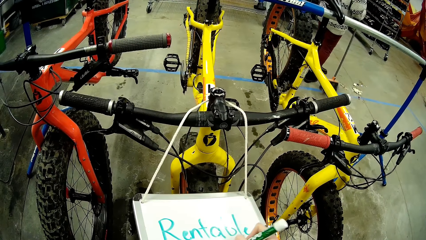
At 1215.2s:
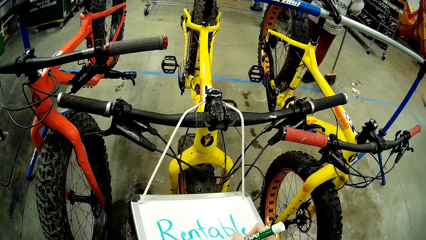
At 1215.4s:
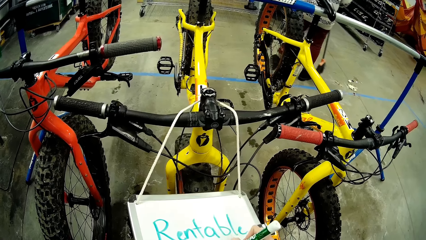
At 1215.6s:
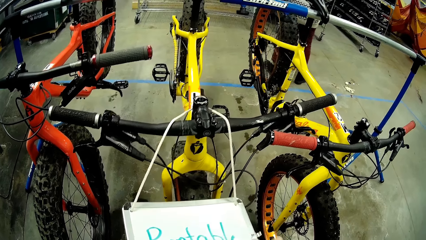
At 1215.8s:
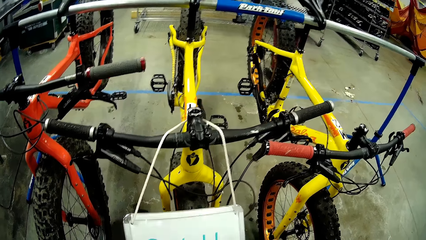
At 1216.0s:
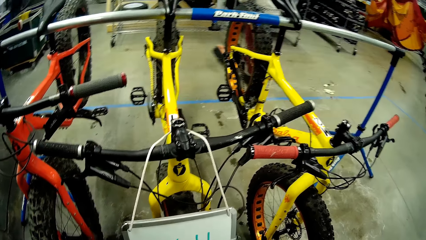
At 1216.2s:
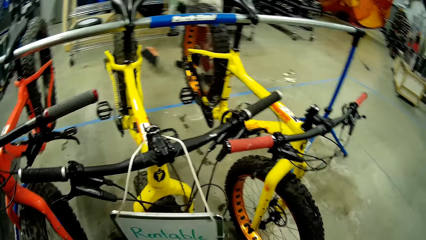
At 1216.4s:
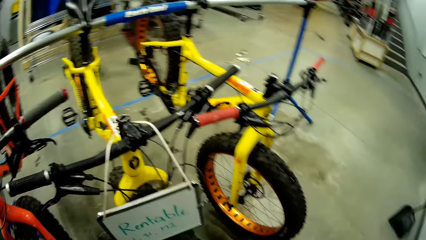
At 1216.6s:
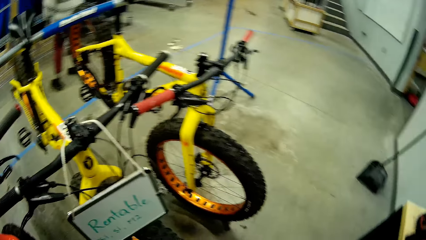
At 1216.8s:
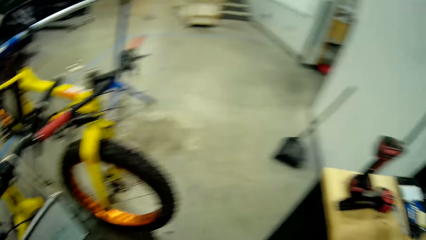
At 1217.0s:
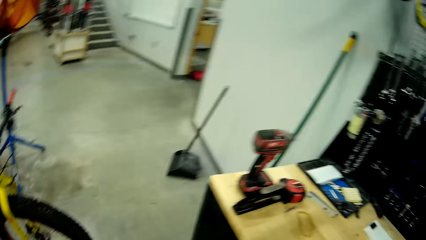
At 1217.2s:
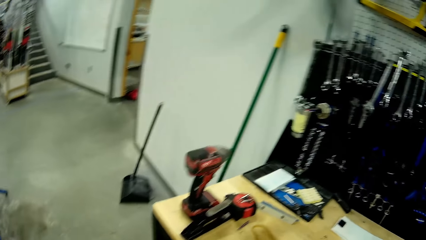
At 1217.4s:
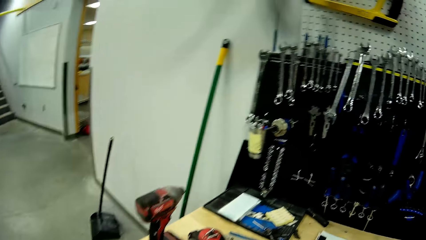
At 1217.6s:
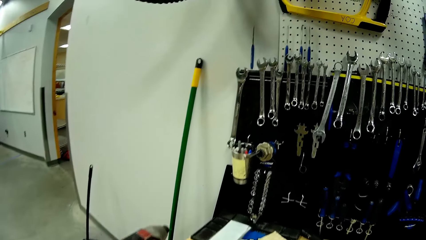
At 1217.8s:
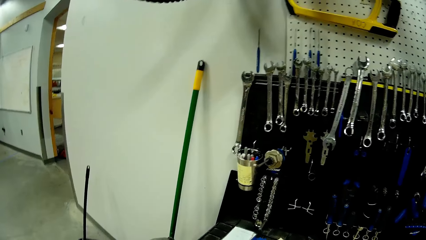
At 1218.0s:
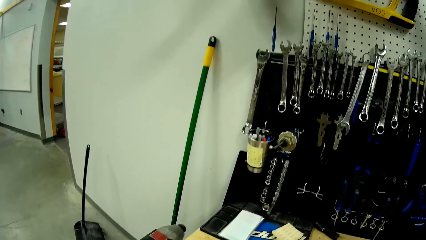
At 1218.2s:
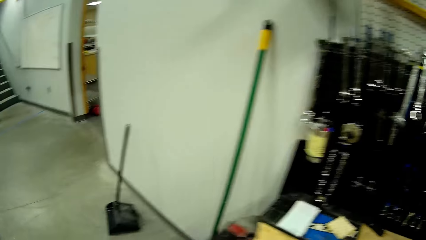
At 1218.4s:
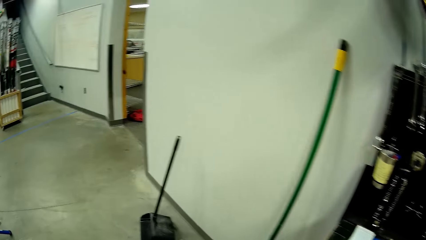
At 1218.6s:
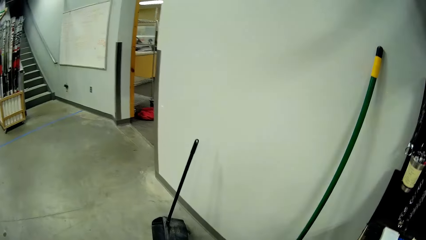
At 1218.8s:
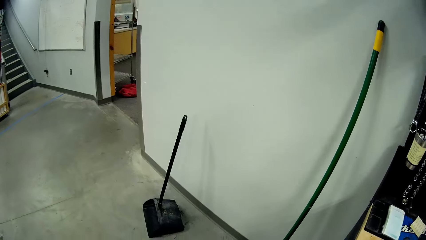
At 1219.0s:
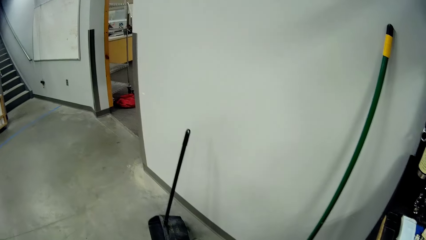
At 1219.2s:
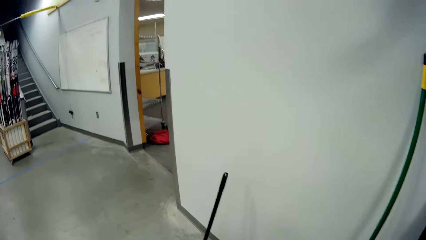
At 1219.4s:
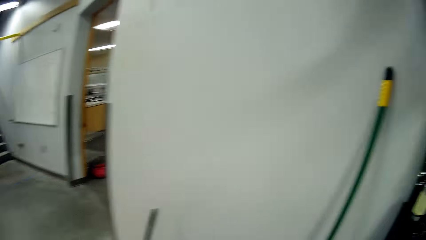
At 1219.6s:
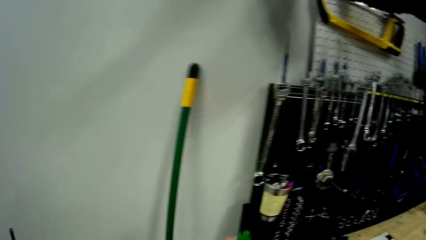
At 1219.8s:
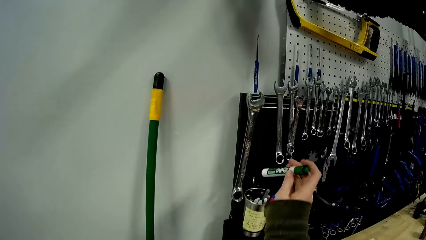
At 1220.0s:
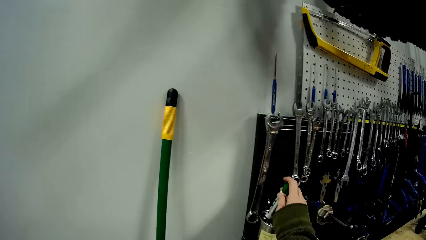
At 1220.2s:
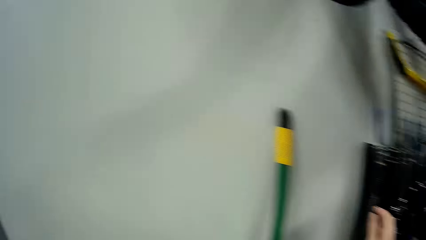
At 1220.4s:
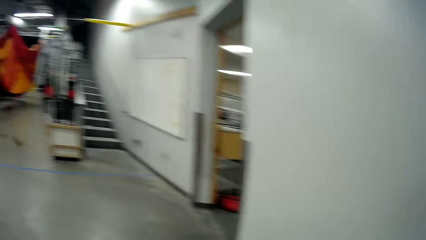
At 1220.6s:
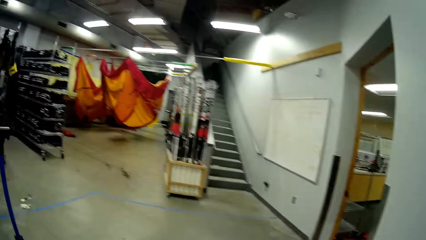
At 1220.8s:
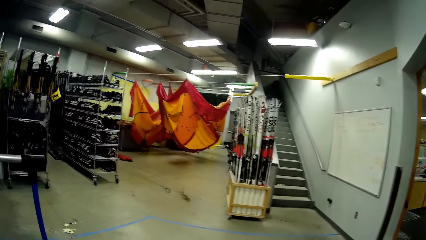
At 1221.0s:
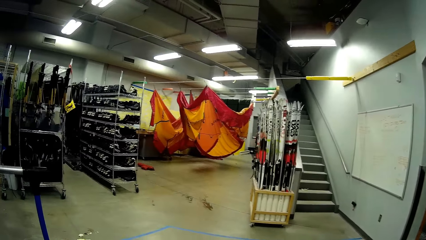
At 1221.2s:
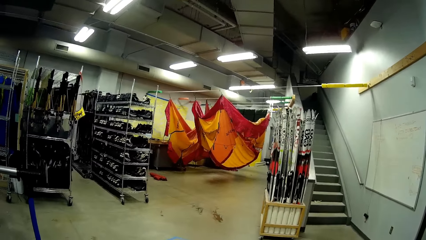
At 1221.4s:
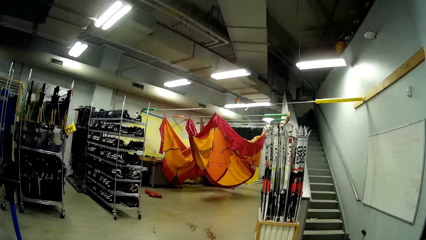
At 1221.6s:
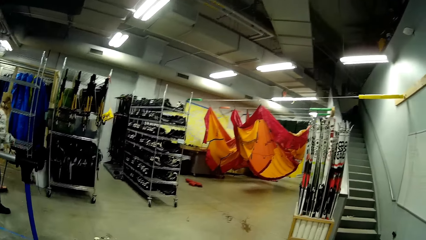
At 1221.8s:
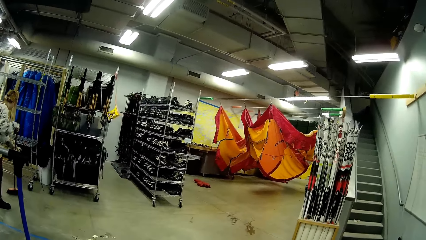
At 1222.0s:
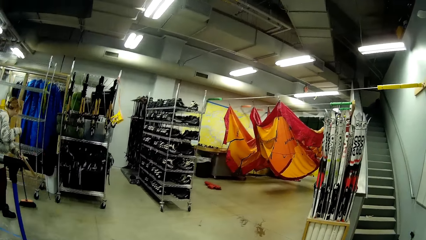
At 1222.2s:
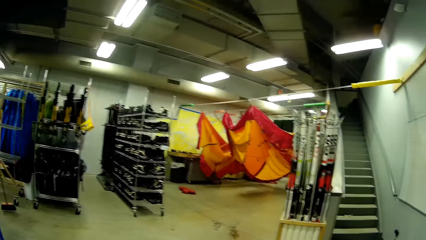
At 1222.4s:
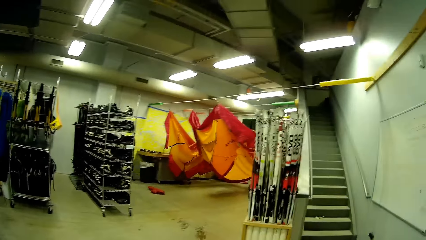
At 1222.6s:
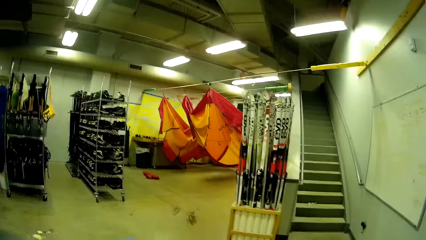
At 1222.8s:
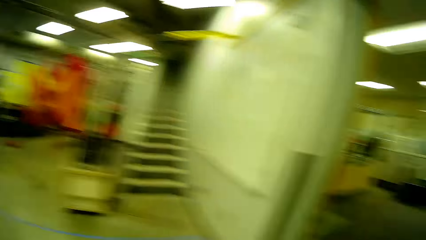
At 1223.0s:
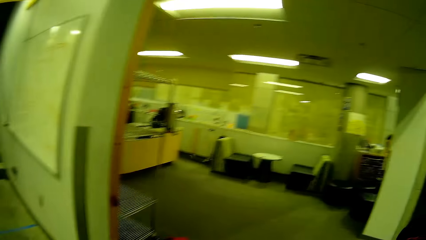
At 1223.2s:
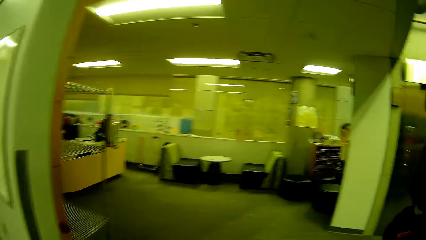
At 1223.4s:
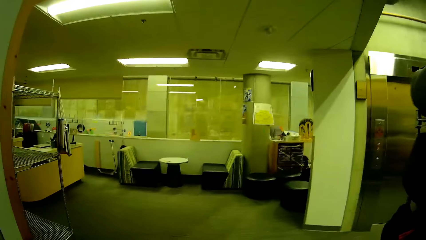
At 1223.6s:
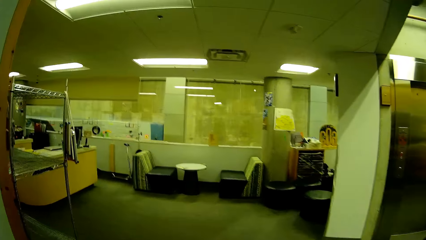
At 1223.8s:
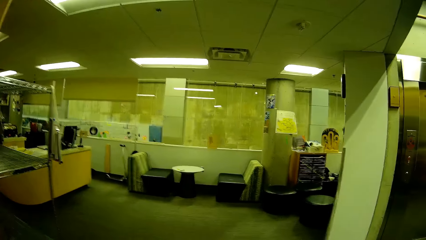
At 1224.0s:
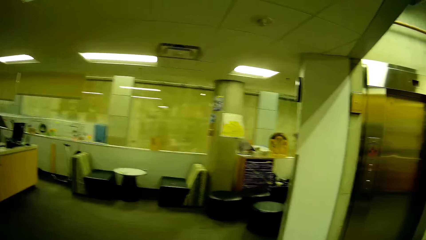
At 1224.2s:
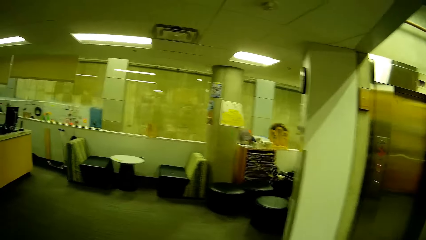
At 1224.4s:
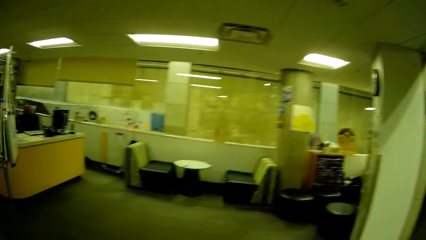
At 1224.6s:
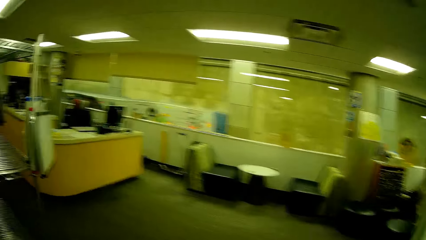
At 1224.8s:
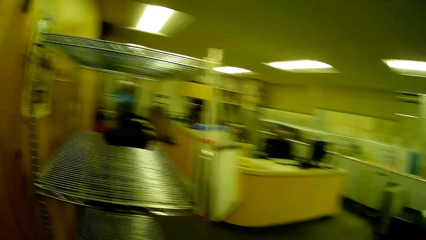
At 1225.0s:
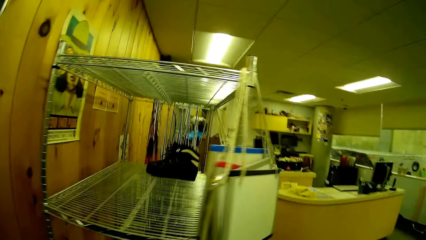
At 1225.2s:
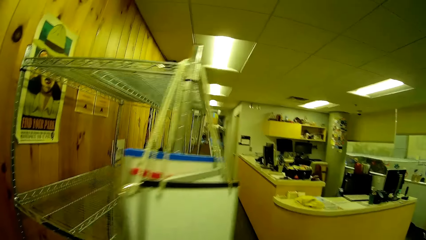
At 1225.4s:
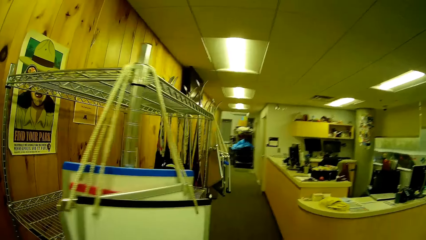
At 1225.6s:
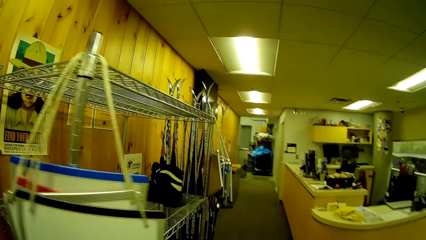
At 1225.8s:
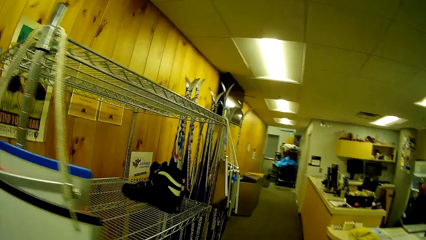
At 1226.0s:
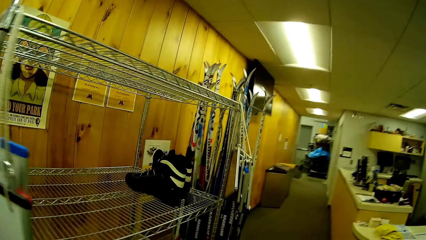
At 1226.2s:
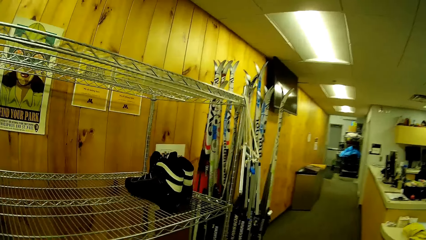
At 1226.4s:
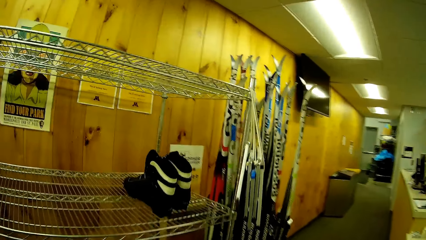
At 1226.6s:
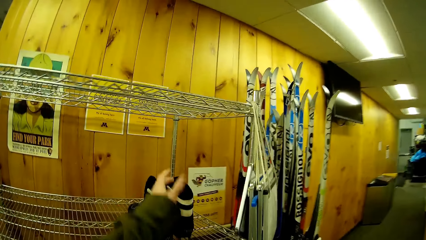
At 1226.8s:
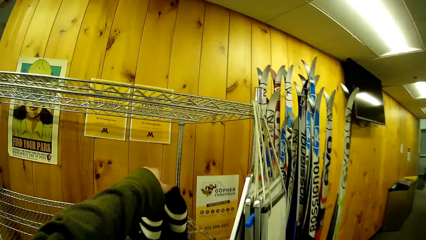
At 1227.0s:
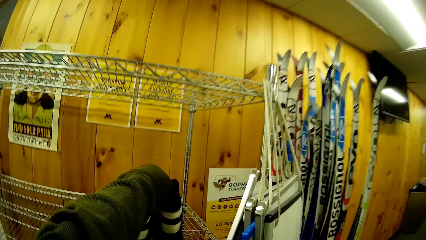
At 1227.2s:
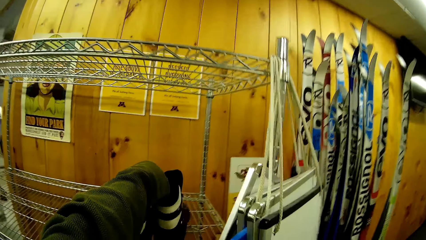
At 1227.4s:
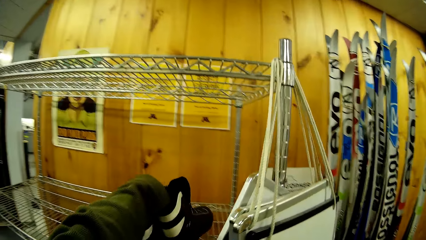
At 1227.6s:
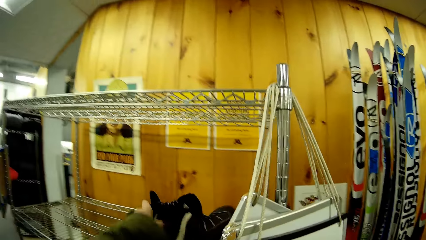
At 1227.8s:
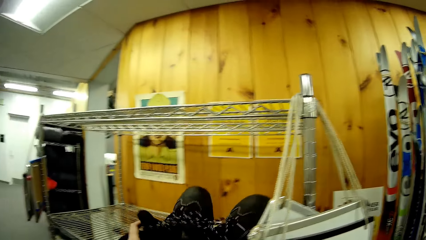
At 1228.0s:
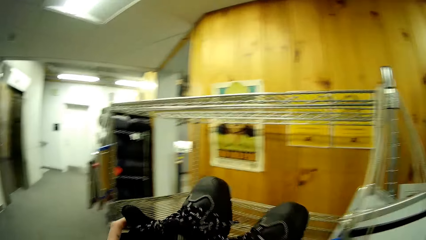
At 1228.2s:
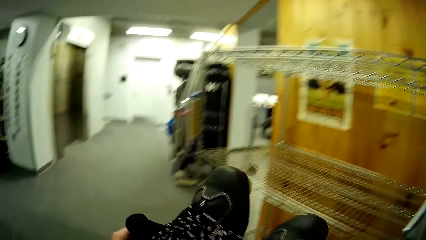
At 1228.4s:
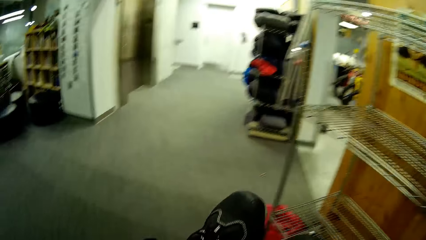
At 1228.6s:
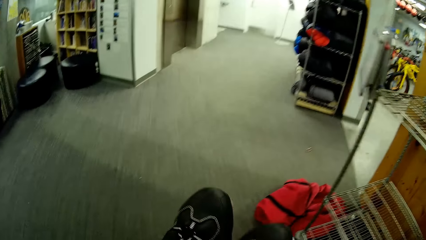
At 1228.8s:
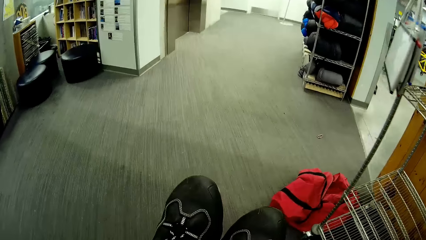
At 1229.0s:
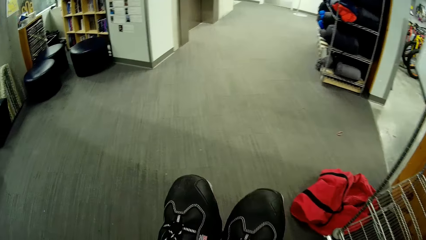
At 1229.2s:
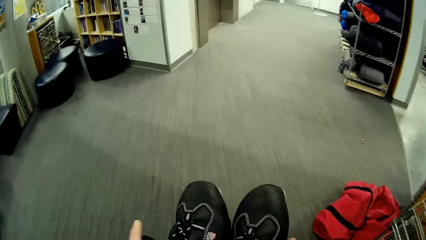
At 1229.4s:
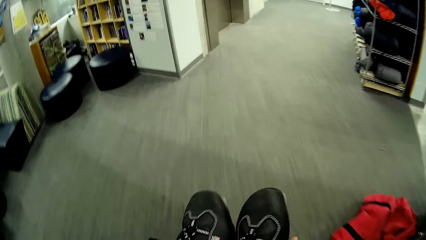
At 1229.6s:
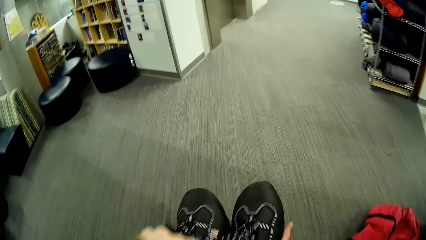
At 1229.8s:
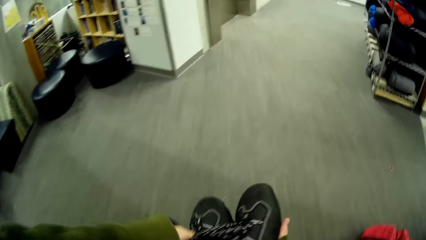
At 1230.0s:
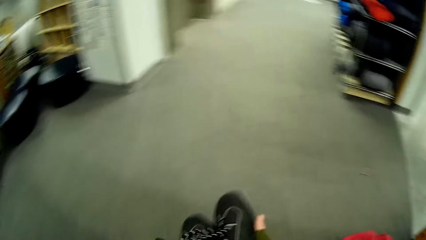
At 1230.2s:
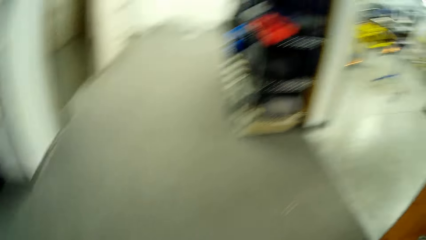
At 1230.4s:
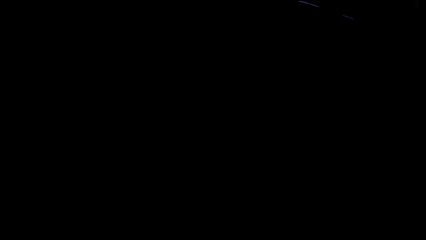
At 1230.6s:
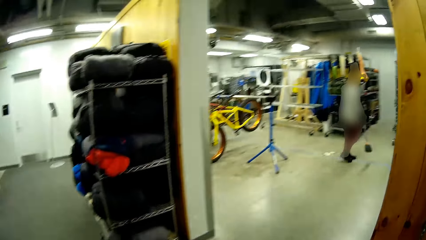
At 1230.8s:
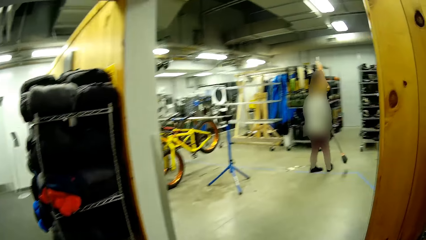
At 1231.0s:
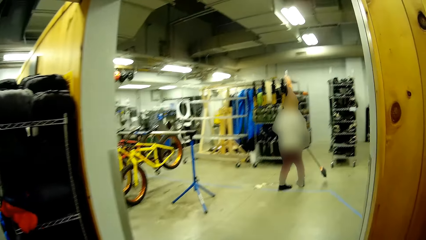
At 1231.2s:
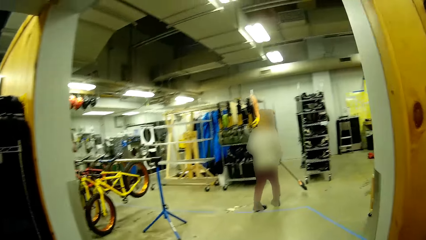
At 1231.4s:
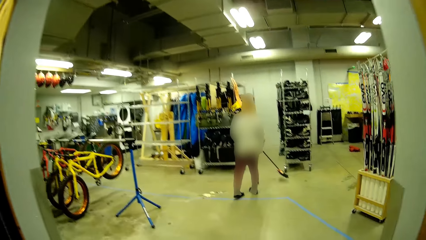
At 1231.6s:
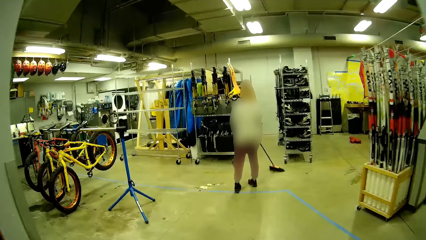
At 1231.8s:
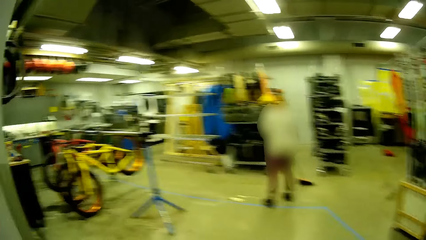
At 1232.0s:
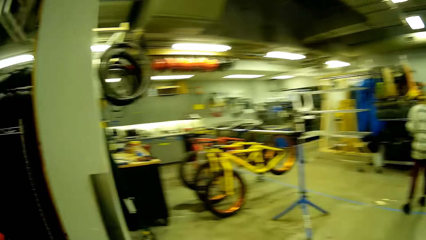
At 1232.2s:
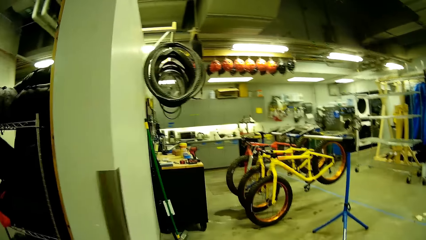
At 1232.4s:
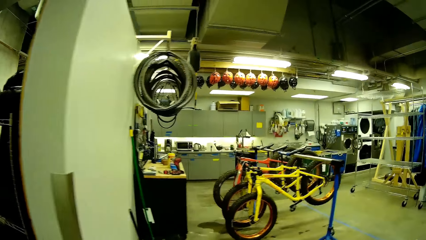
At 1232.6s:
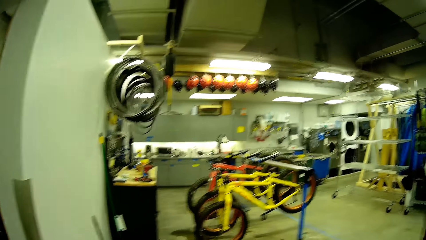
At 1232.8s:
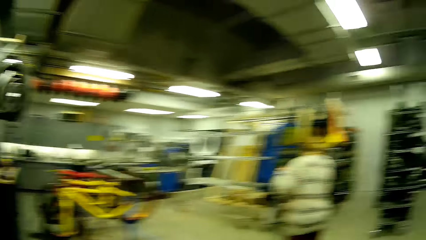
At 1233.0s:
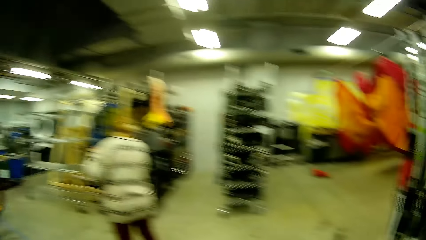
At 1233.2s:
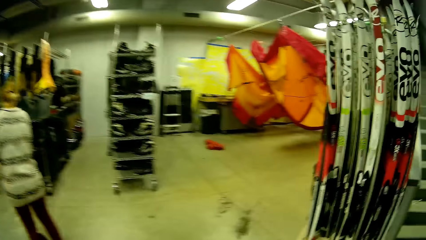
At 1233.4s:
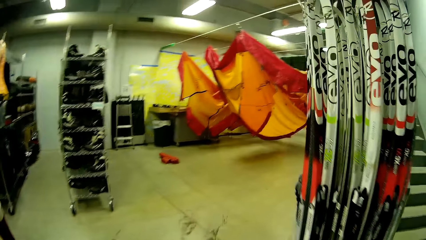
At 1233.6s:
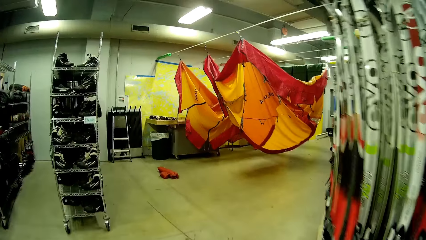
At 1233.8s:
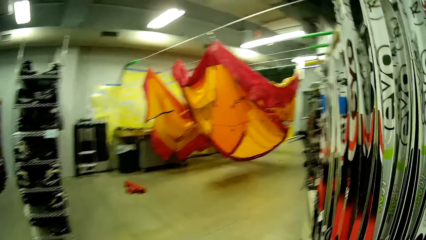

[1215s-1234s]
The camera wearer looks around the shop. They put the marker pen in the container. They walk around the store. They walk in the room. They take shoes from the rack. They walk around the store. A person cleans the floor with a cleaning broom.
